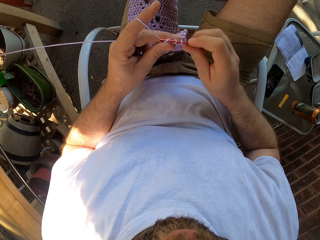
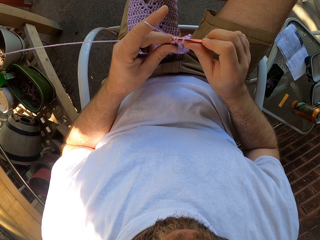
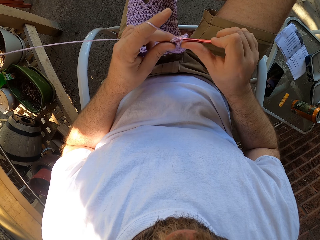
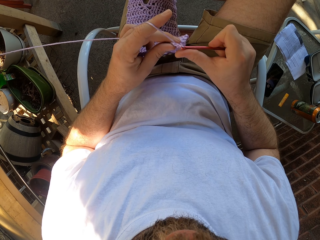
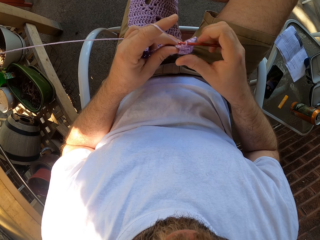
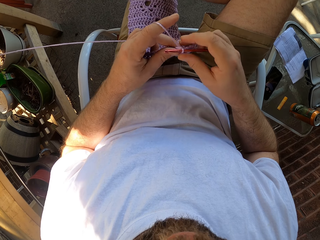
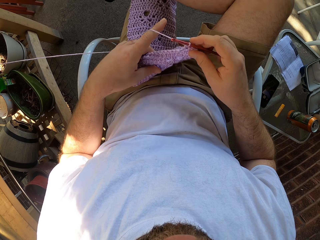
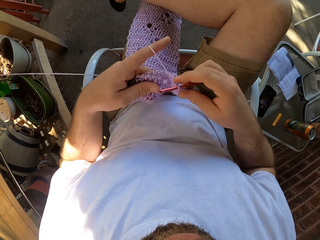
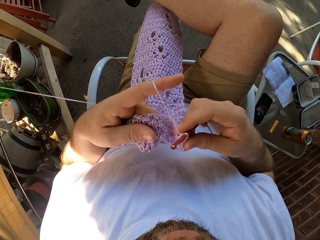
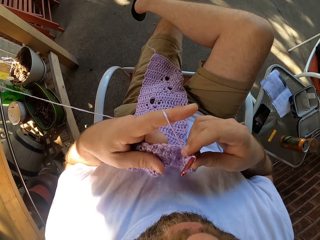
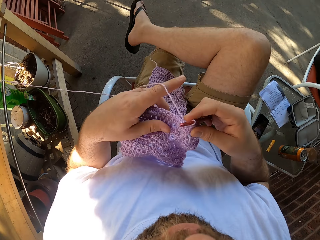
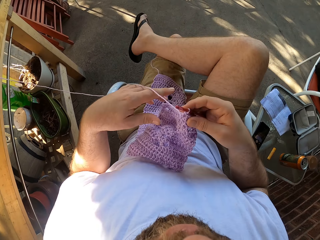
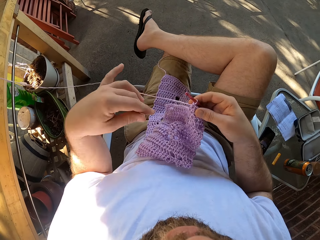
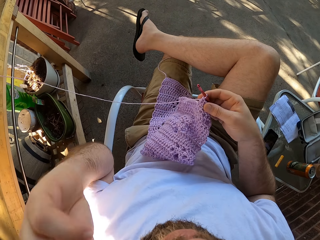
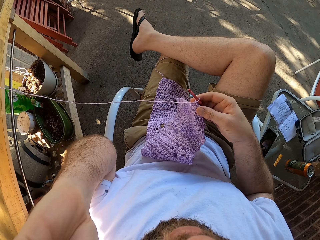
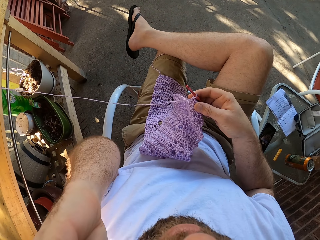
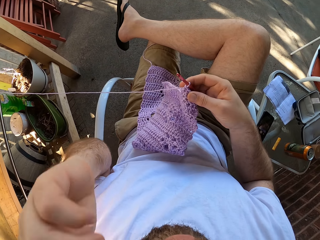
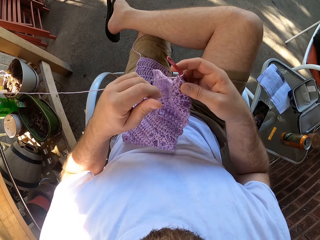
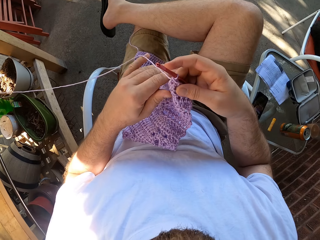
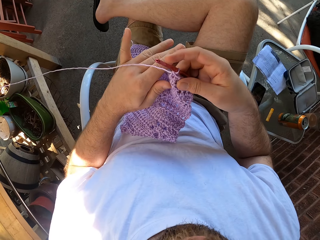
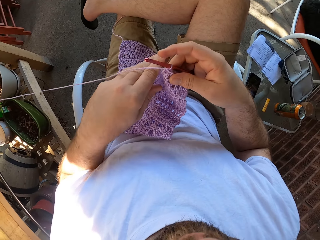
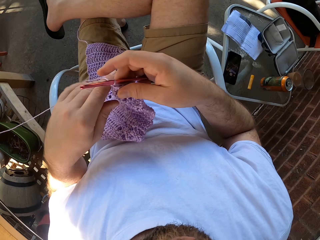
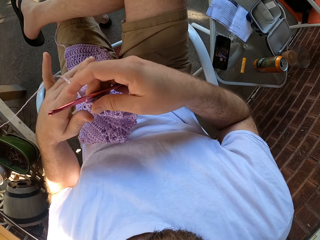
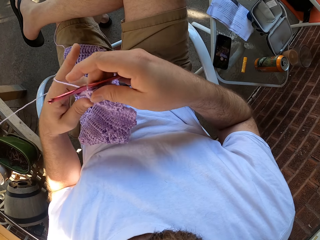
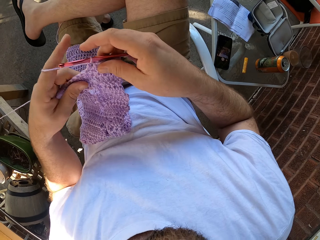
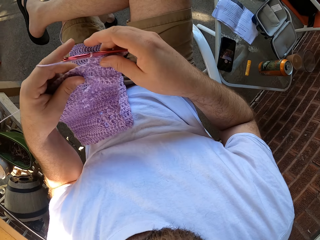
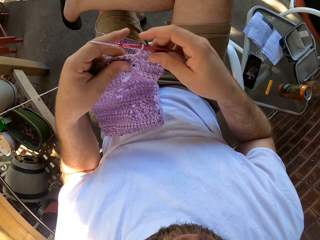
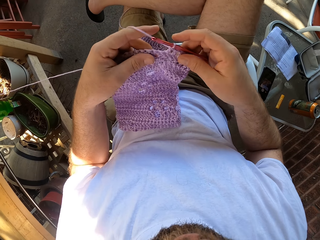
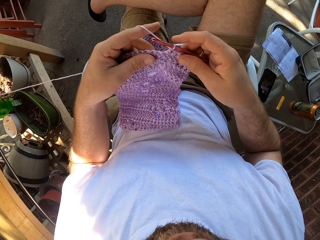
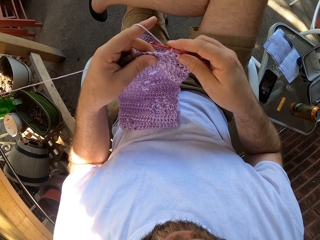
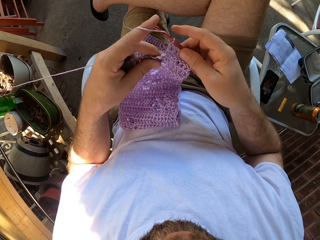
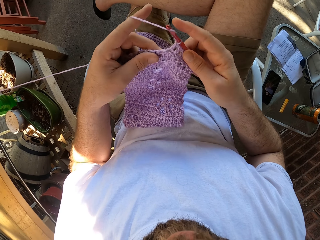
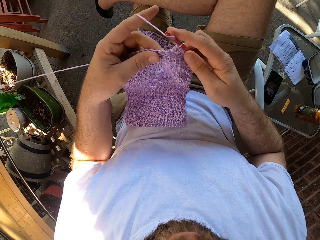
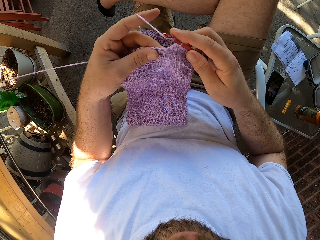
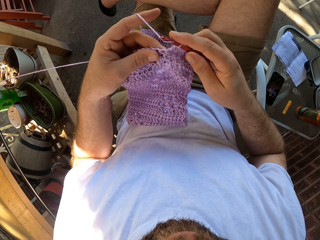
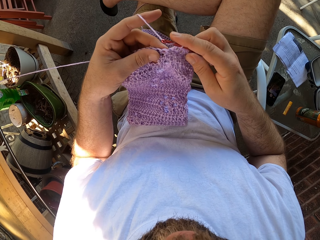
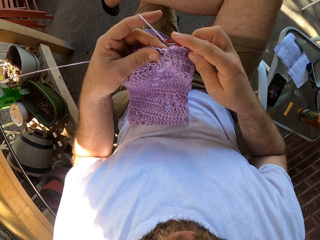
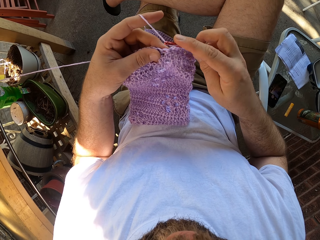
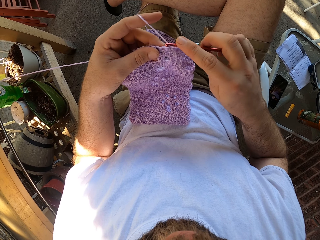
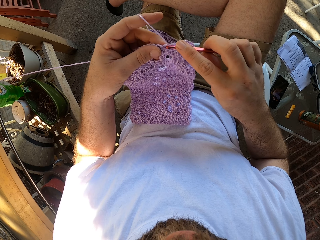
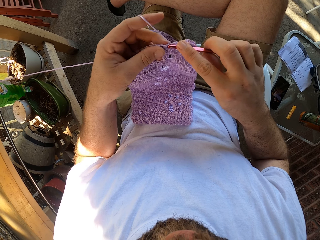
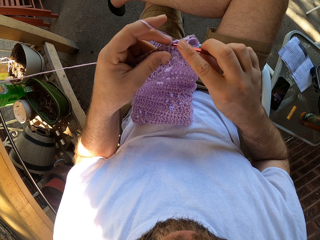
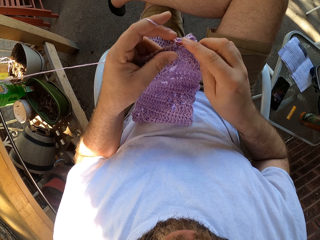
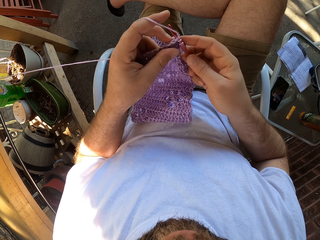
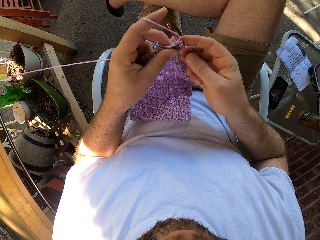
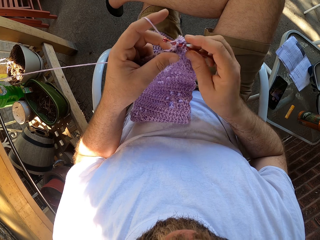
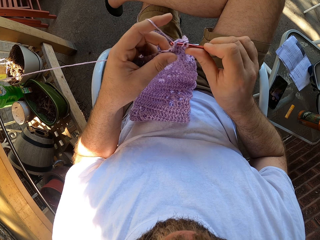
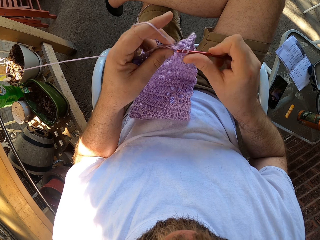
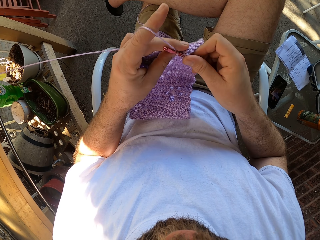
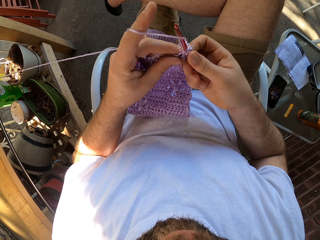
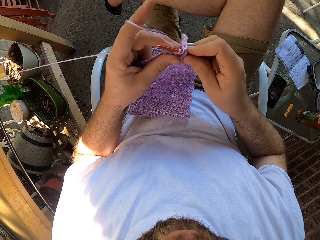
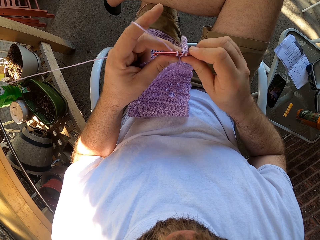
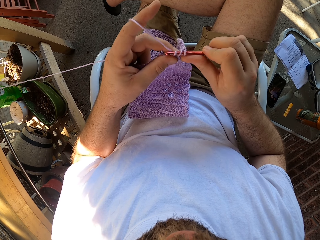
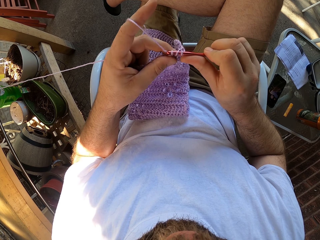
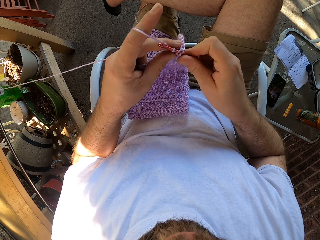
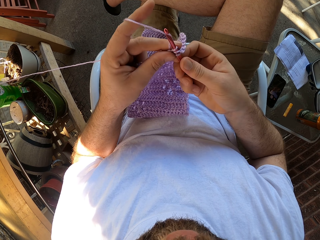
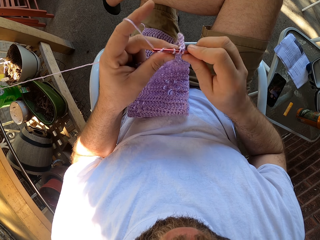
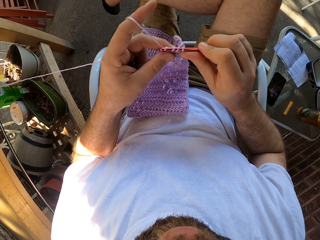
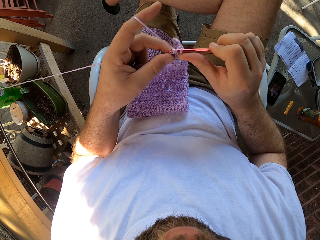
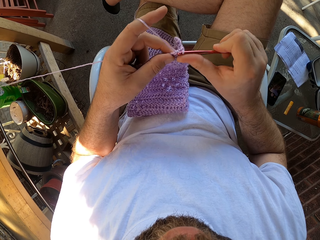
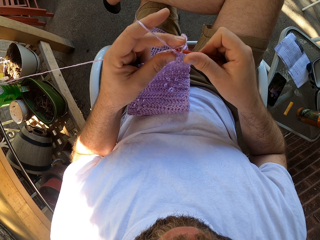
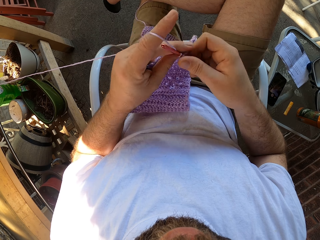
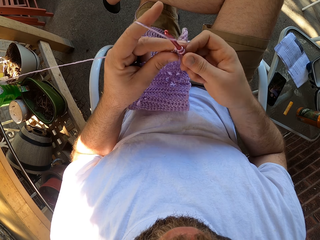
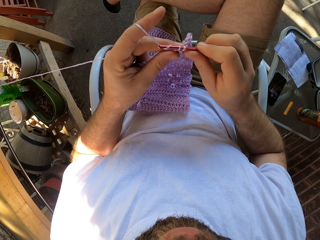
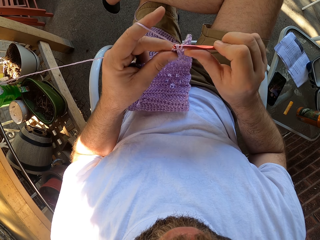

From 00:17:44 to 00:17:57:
The camera wearer moves the yarn with his hands. He lifts up his hand. He touches his face with his left hand. He puts down his hand. He moves the yarn with his left hand. He winds the thread on his hand. He crochets with the yarn and the crochet hook in his hands.

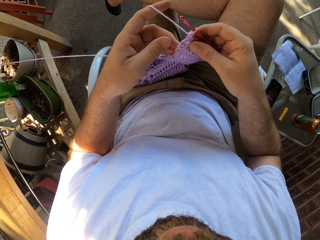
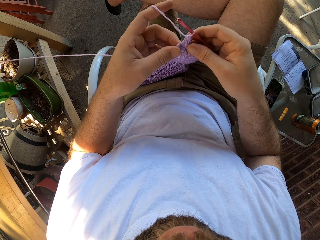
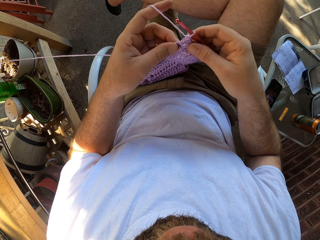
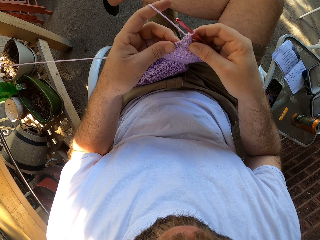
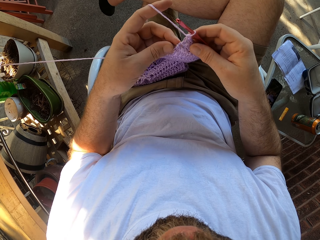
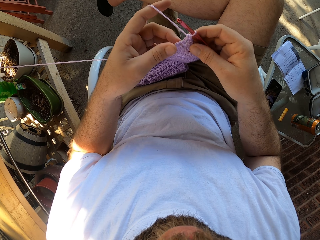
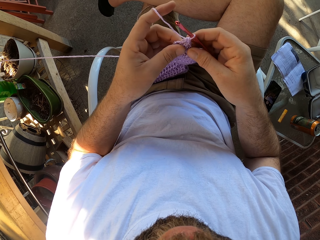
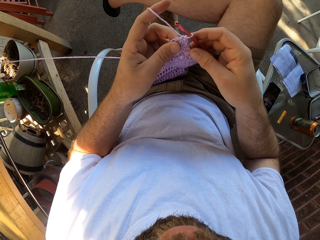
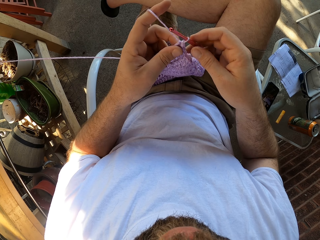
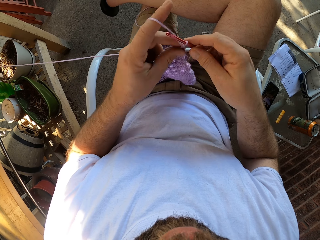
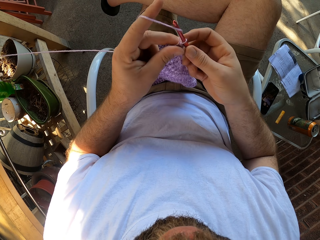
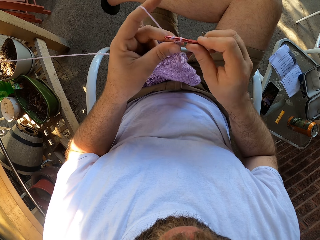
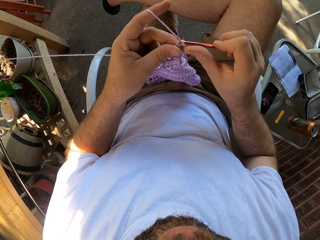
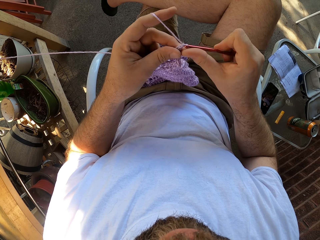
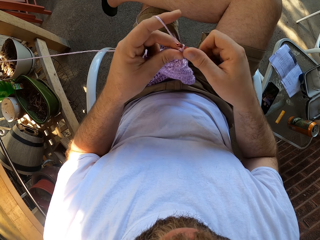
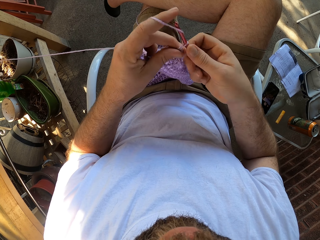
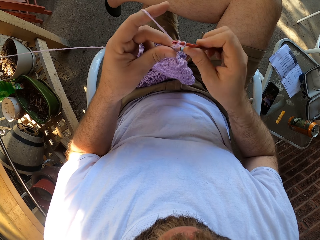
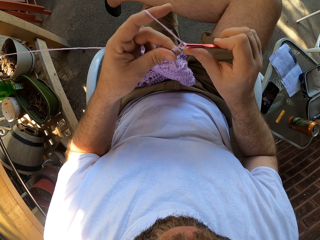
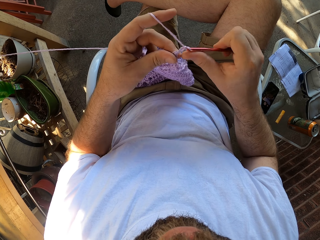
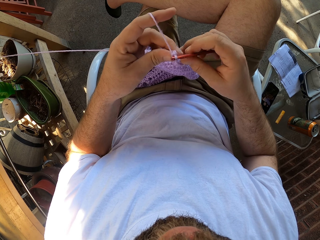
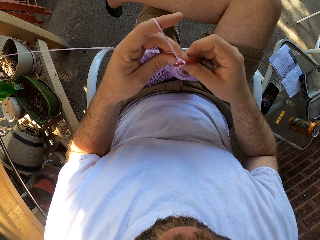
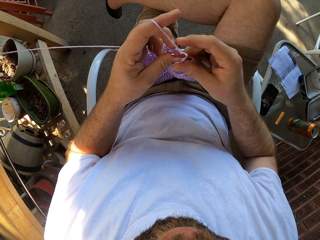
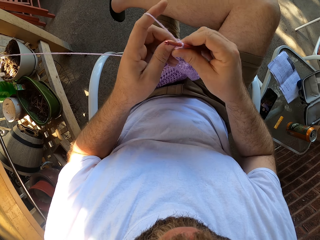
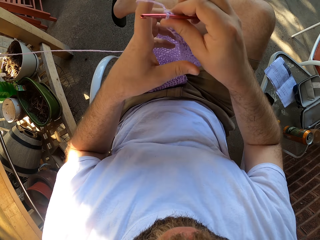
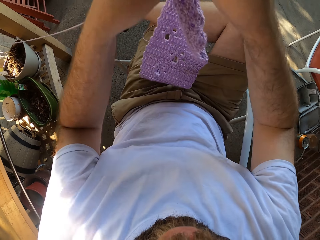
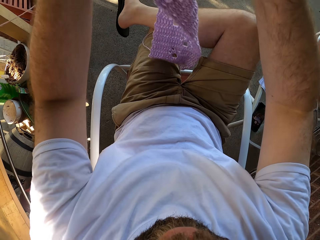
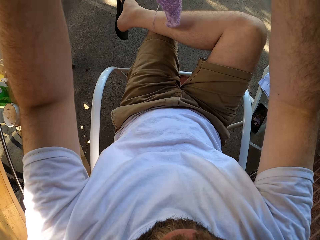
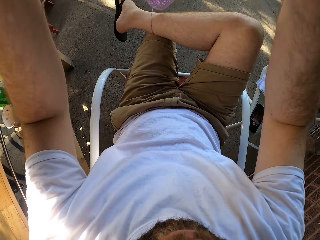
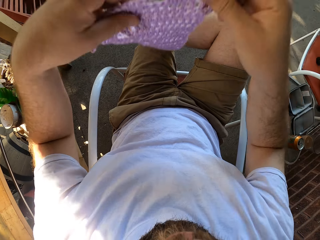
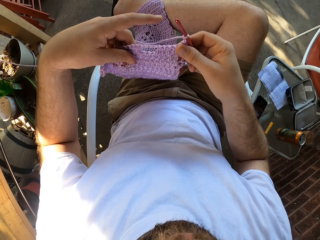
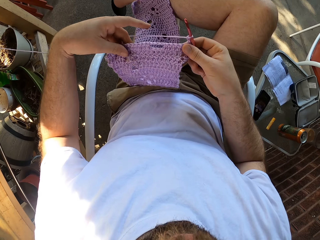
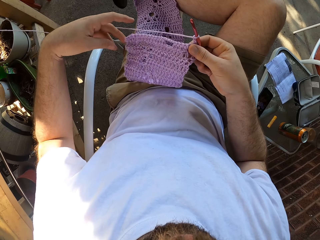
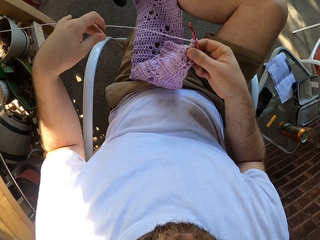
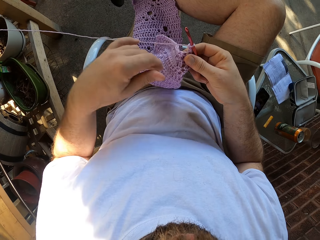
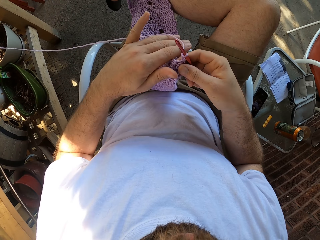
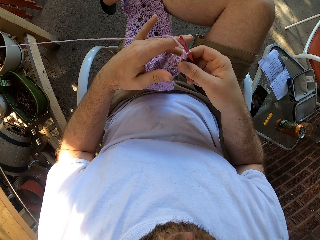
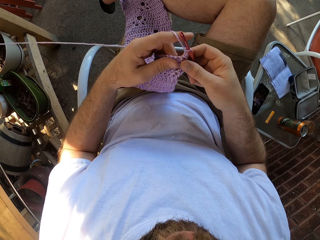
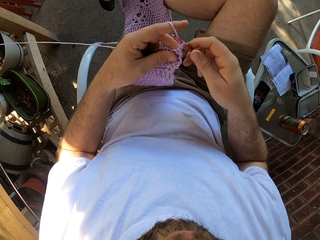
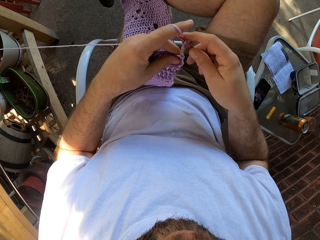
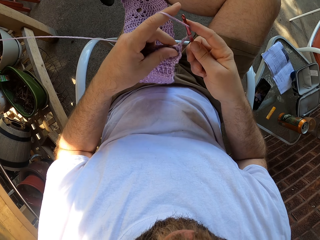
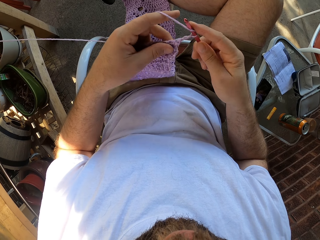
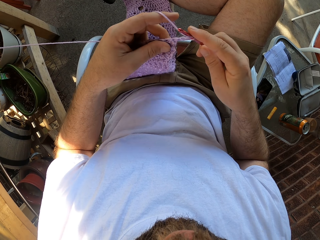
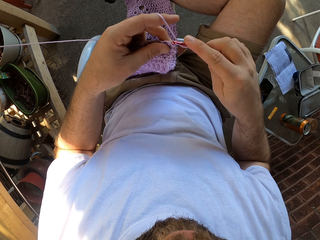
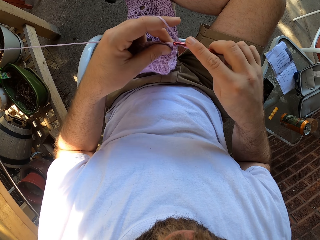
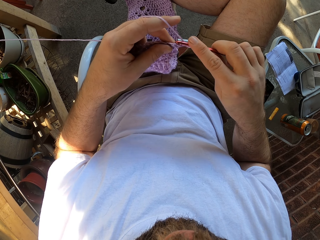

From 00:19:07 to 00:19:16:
The camera wearer touches a yarn. He sews a piece of yarn with a crochet. He moves the yarn in his hands. He places the yarn on his lap. He crochets with the yarn and the crochet hook in his hands.
